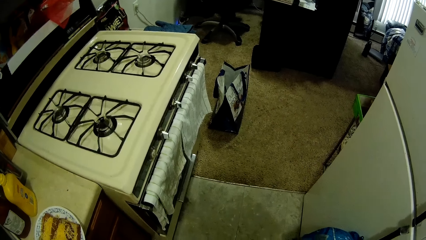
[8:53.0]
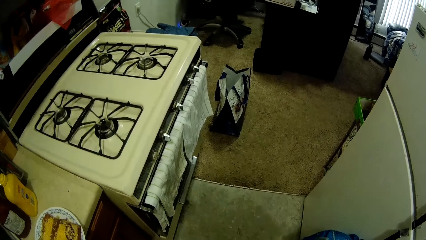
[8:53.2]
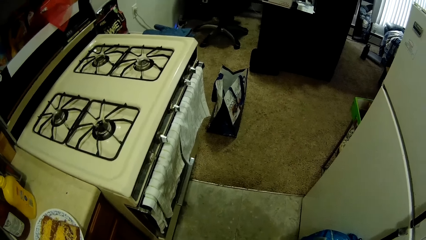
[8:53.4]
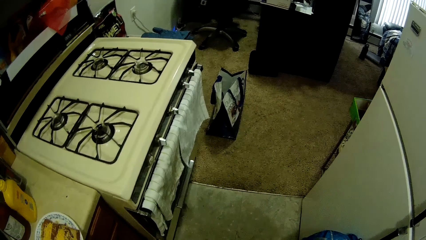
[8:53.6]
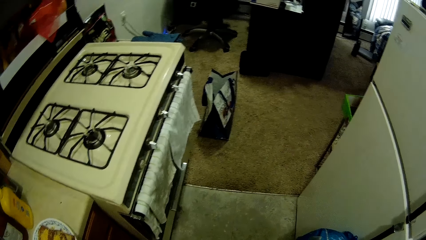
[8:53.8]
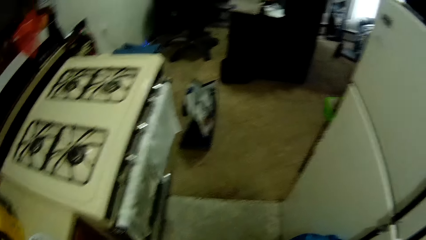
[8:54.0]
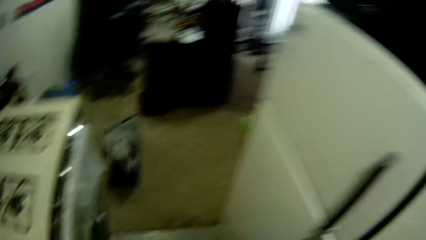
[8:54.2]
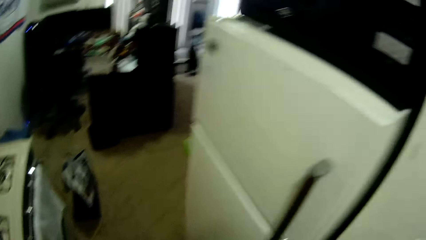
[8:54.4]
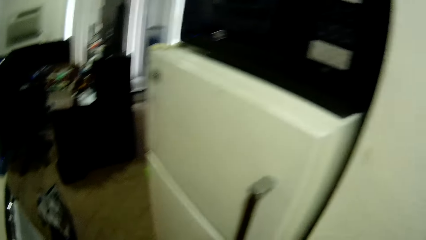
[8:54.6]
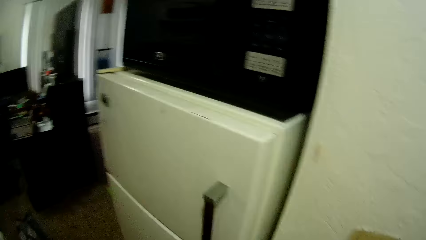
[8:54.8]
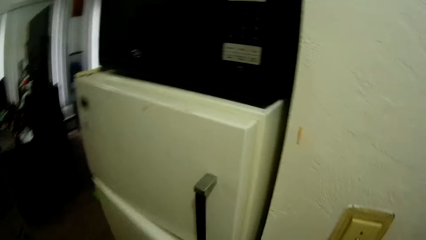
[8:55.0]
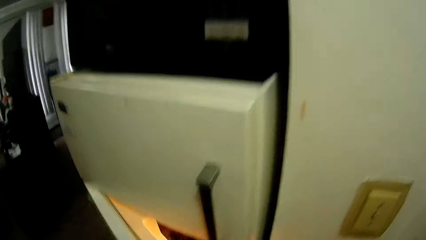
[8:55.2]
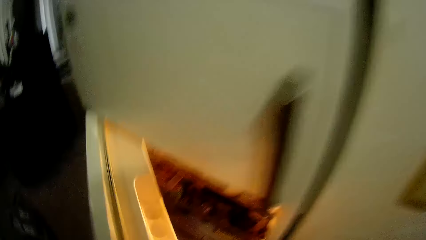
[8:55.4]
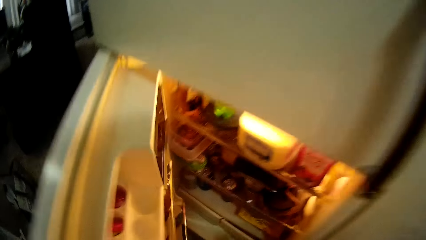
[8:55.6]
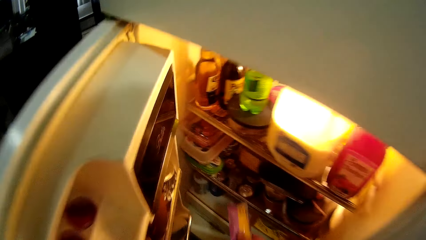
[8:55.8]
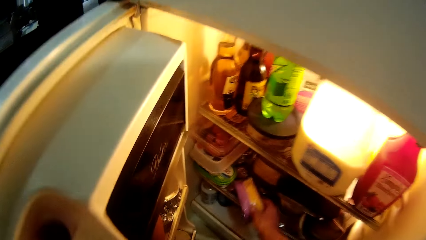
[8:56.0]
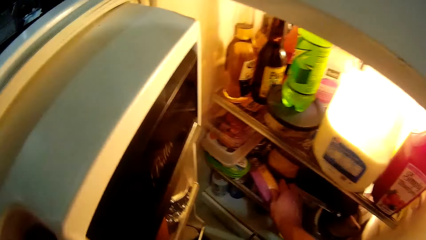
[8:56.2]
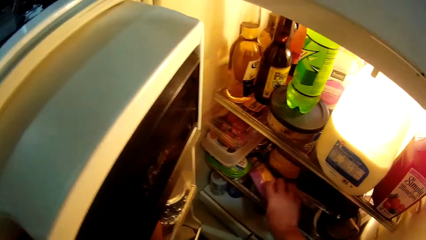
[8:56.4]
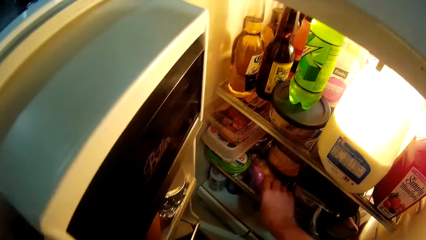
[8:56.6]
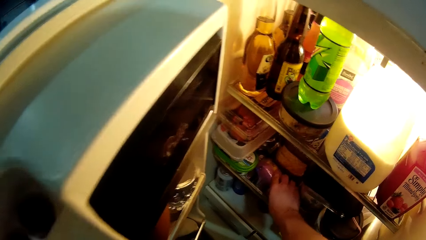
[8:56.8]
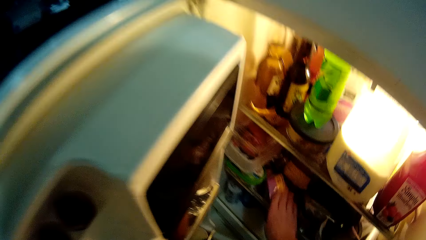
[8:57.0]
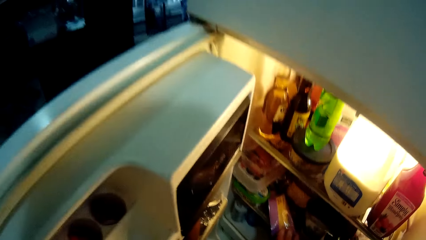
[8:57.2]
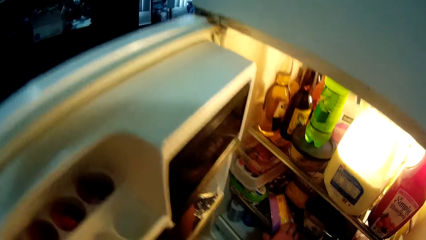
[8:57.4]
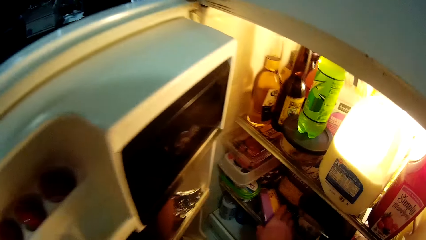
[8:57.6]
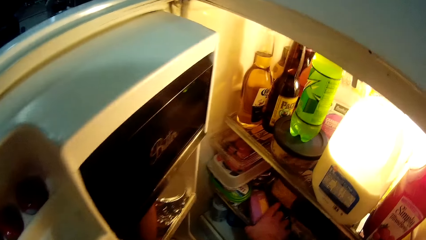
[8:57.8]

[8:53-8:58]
The camera wearer opens a refrigerator door with his left hand. He puts the pack of dry cheese in the refrigerator with his right hand.

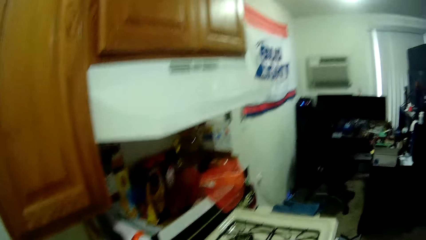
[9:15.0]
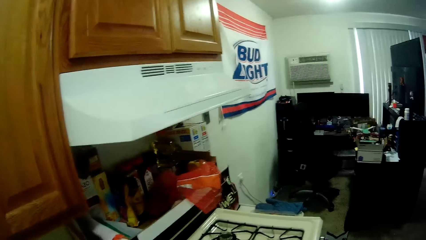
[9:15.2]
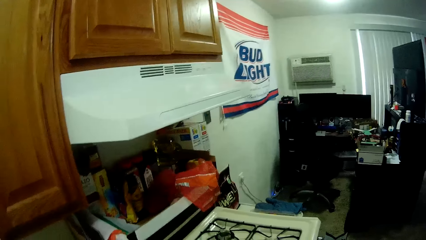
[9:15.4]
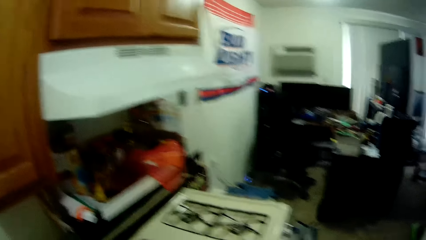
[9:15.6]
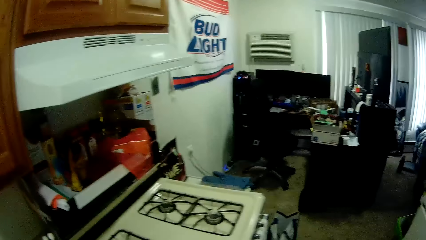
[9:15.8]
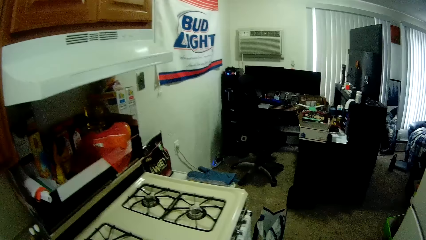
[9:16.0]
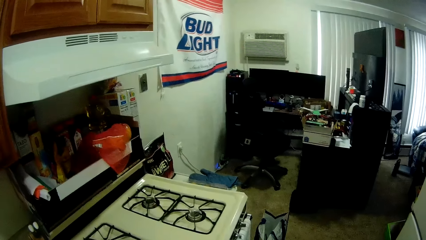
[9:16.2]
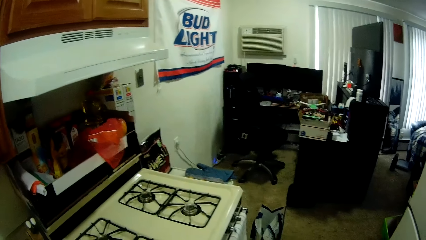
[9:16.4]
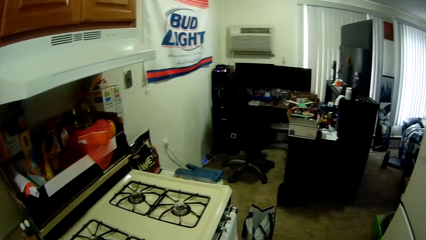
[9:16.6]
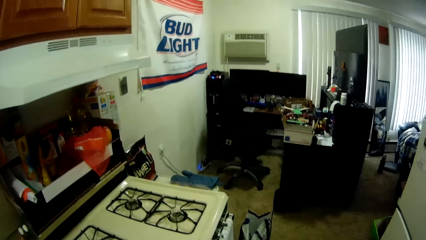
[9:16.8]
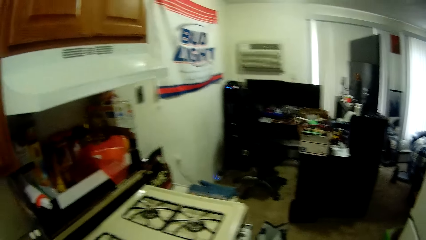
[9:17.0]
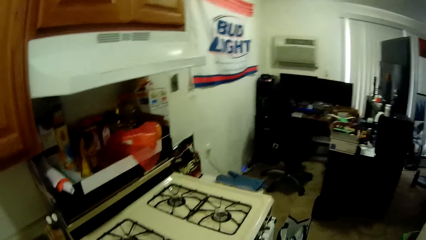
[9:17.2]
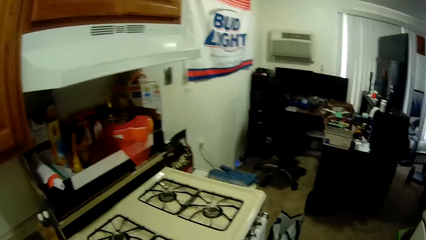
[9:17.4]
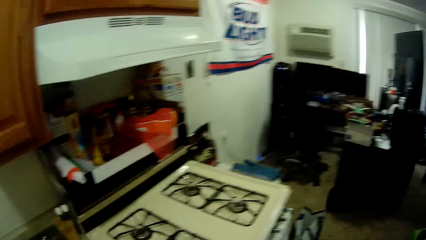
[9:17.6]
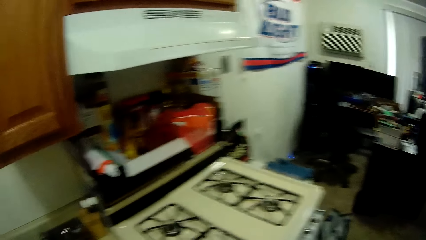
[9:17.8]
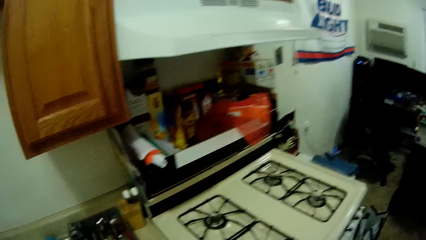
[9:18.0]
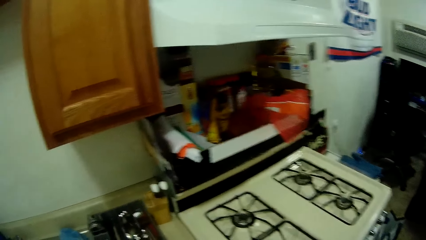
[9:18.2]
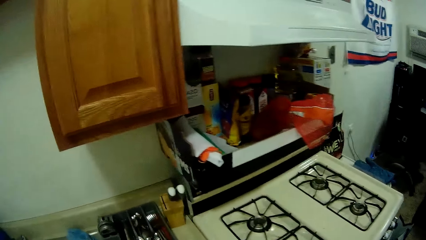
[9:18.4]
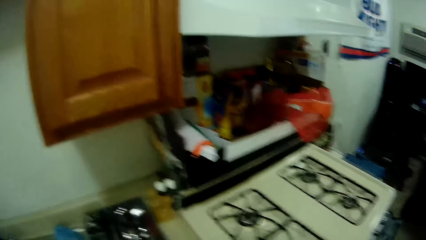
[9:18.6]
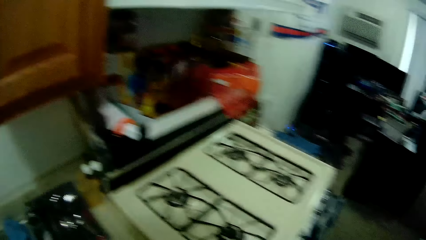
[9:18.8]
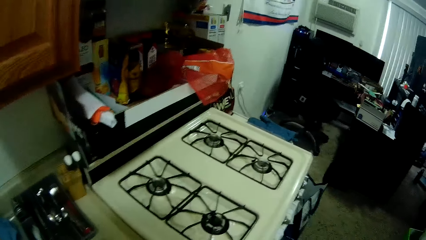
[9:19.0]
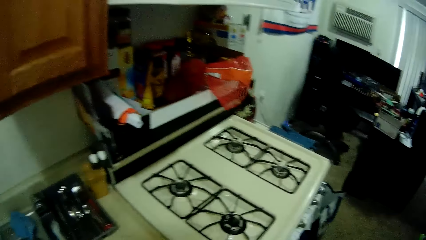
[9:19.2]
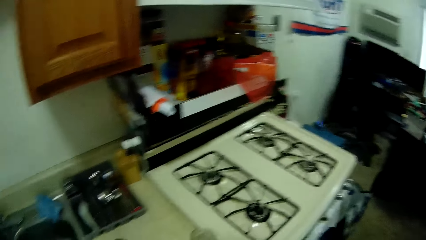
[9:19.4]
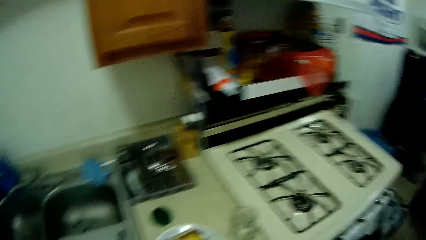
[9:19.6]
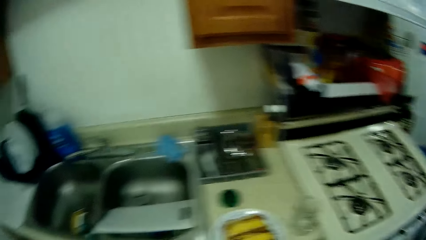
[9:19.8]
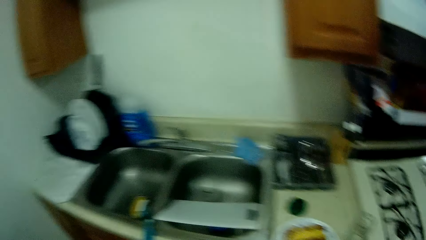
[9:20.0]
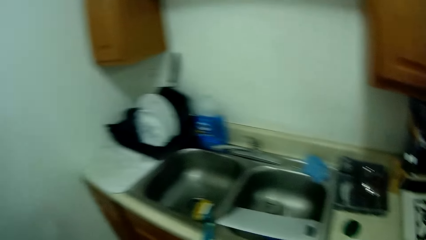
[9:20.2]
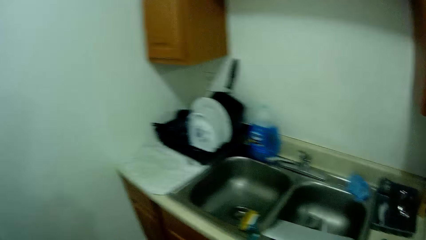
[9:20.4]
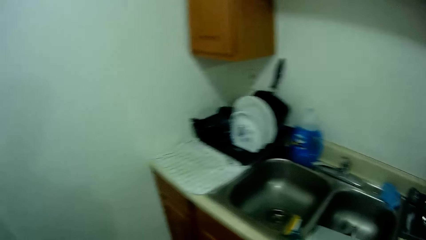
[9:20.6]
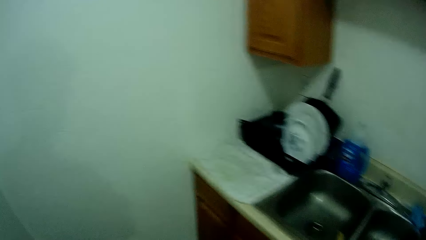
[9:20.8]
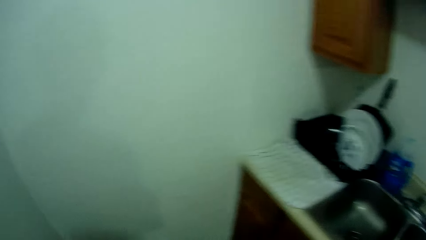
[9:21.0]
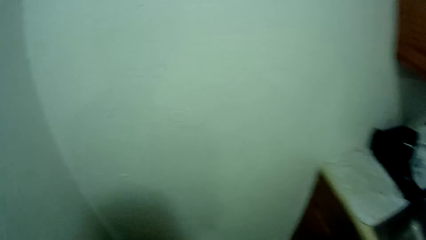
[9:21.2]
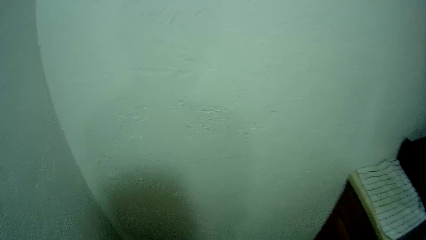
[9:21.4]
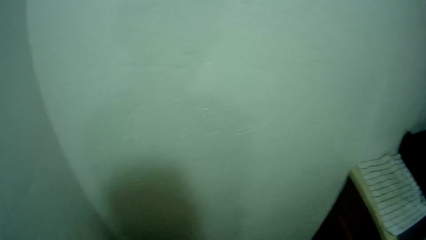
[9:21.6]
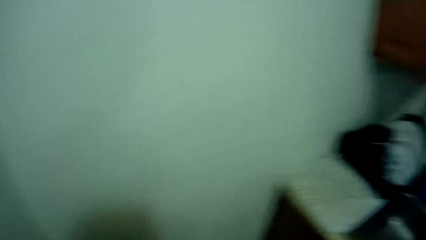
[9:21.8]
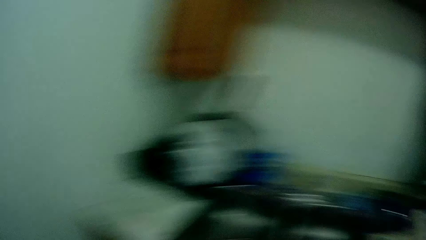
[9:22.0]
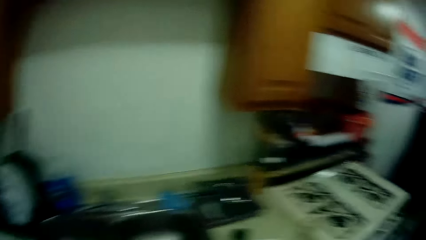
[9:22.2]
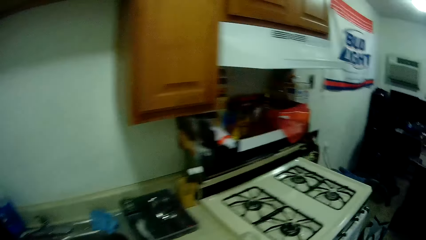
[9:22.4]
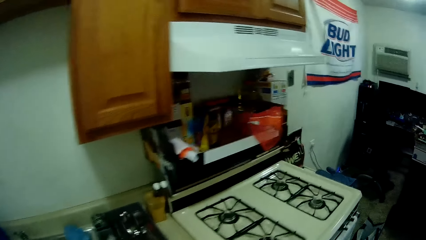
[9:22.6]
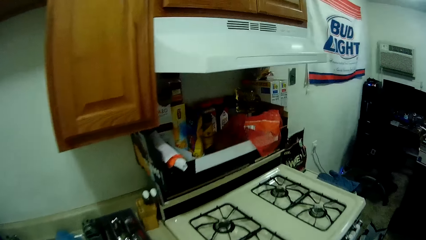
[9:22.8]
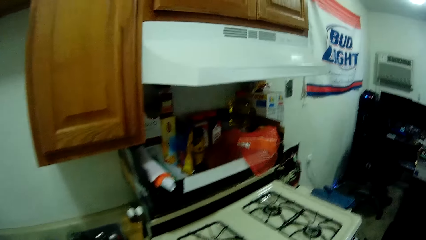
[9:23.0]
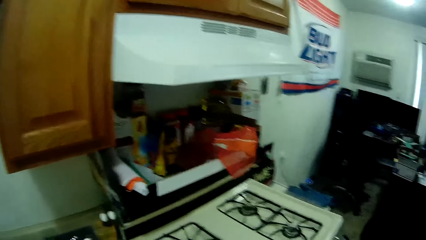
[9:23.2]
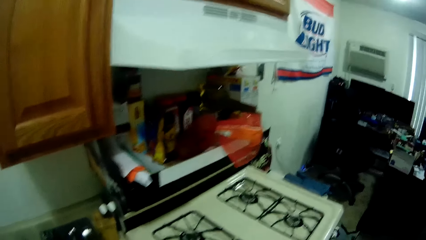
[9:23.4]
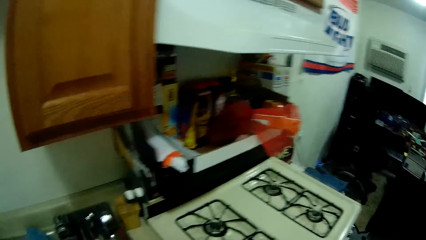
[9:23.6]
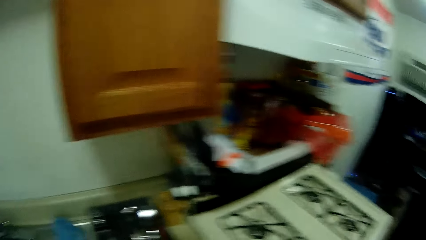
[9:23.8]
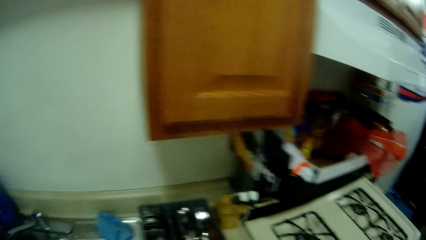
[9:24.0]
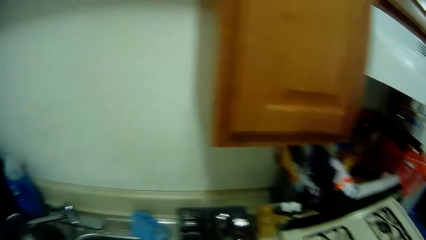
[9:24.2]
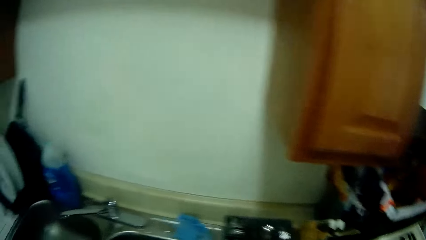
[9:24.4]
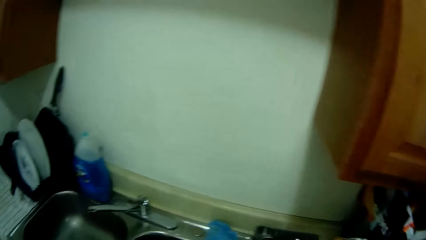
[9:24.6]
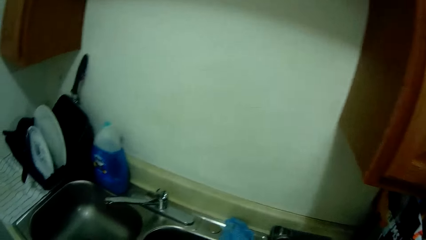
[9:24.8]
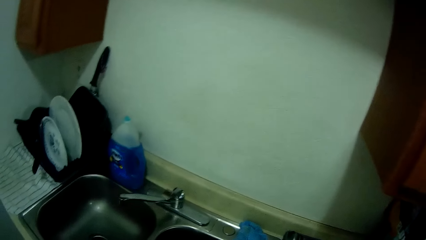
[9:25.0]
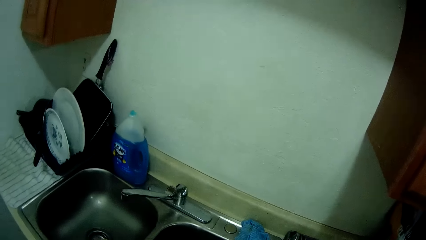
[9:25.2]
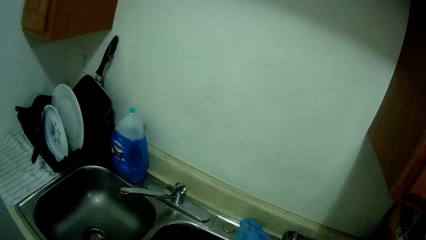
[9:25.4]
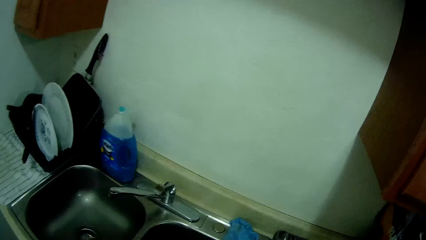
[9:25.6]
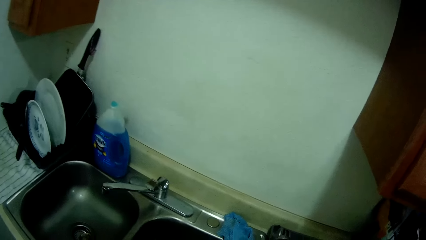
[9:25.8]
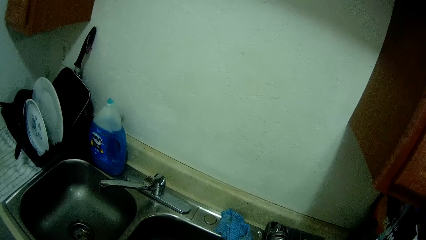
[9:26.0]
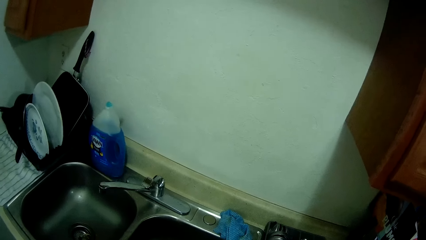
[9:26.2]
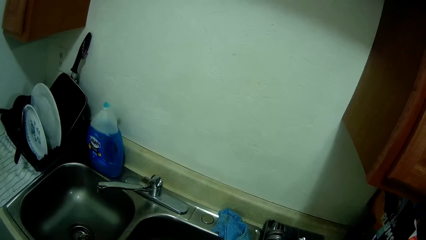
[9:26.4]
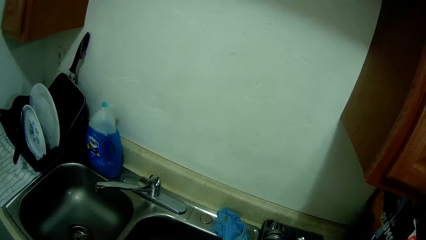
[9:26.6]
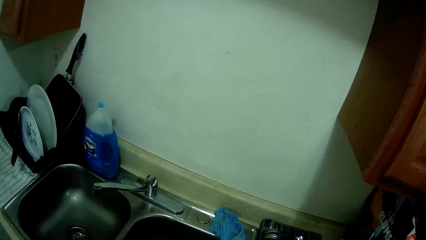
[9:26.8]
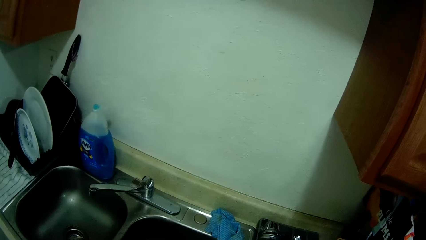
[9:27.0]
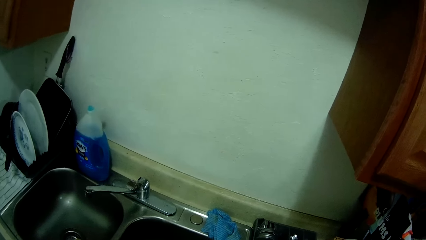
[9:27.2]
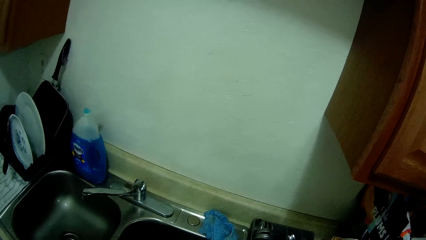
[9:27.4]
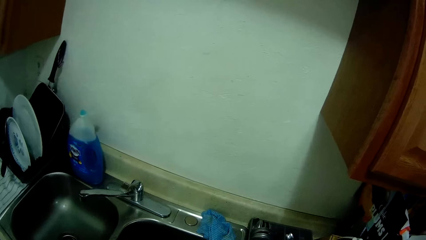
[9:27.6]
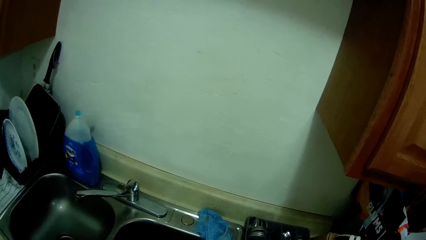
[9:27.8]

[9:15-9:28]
The camera wearer looks round the kitchen. They turn the body left, walk in the kitchen, turn the body right and walk in the kitchen. They turn the body left and stare at the kitchen sink.
